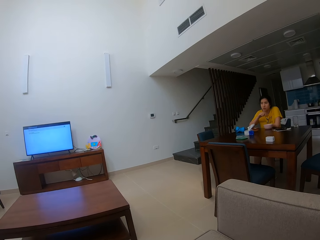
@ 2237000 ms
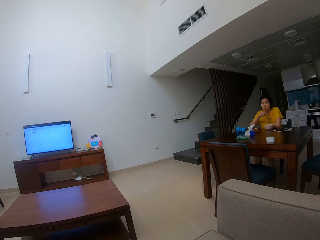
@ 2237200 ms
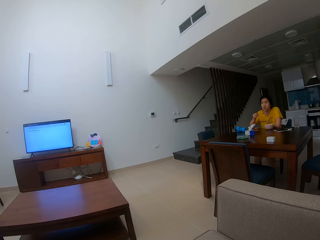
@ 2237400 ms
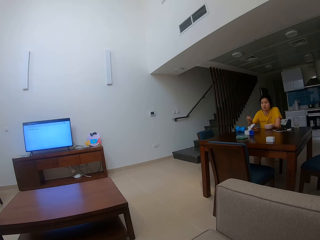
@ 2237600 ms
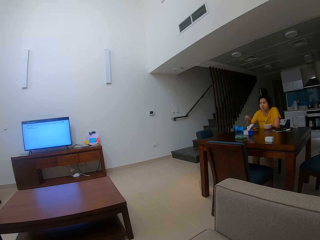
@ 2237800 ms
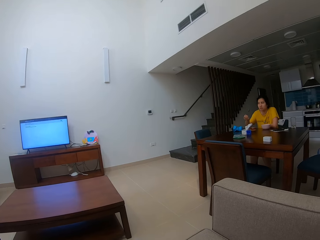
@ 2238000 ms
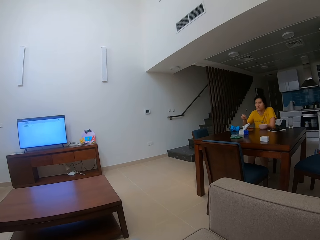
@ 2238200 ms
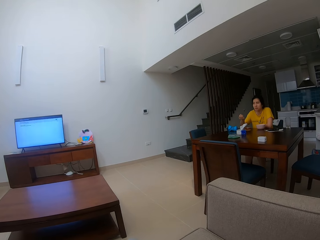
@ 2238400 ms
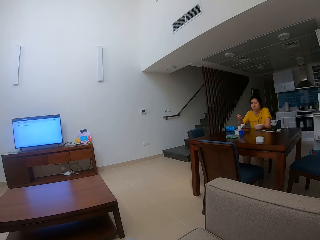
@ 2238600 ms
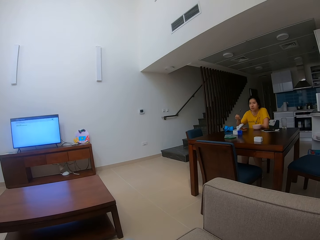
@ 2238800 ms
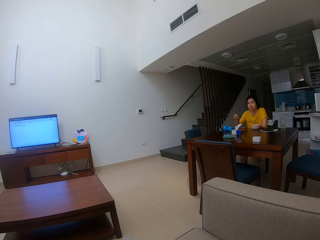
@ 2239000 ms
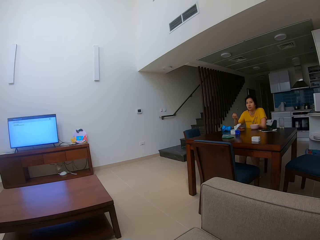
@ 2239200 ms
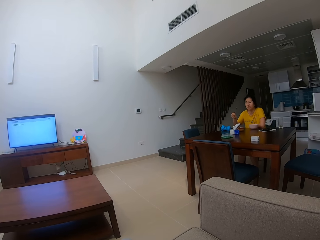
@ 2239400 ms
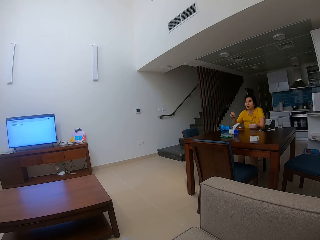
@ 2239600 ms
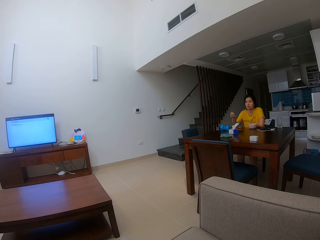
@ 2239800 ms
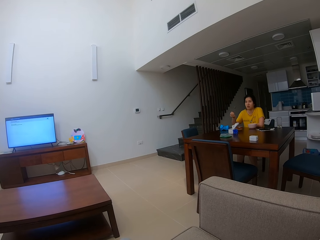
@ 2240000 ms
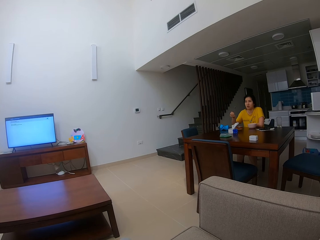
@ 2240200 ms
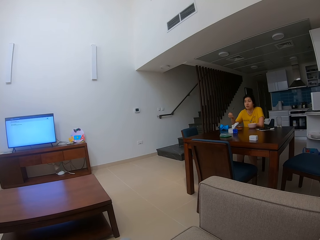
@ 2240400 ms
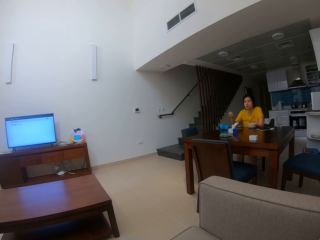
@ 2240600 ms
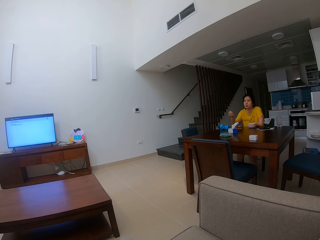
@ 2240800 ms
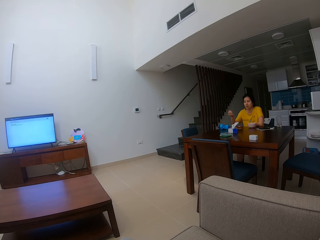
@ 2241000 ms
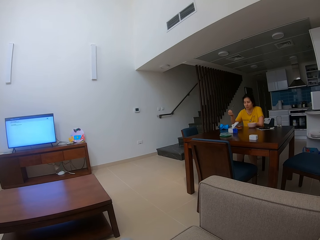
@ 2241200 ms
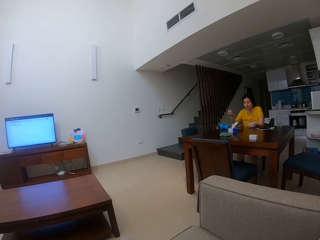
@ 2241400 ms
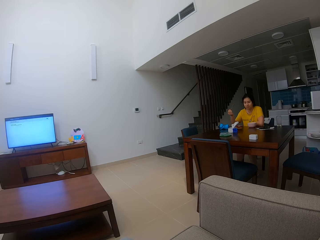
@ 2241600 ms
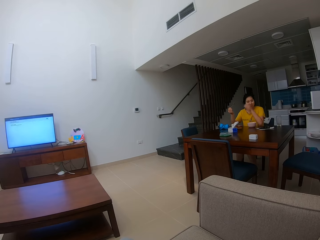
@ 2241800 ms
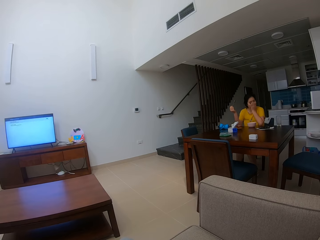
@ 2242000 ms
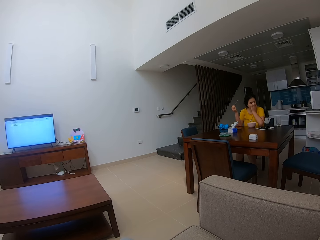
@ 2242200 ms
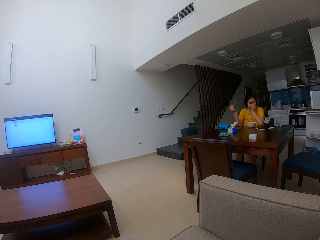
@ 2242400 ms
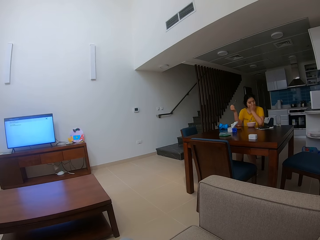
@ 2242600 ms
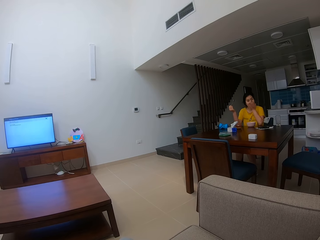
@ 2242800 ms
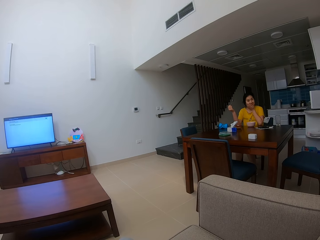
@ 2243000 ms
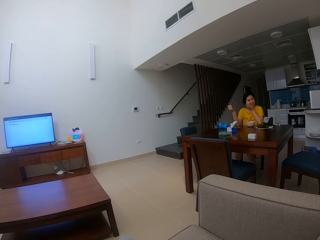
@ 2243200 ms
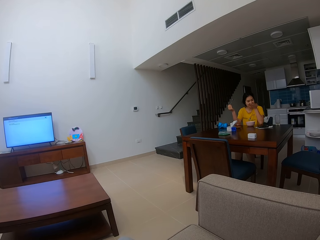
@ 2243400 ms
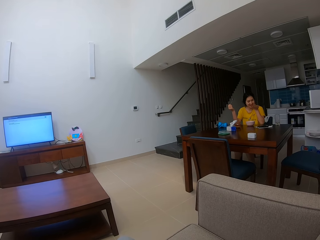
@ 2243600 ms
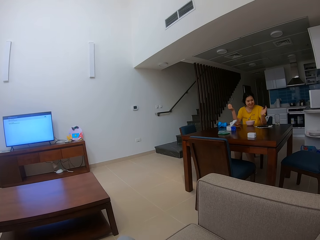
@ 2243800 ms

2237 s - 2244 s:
The person talks to the camera wearer.

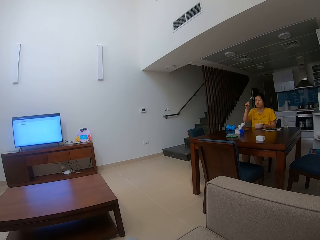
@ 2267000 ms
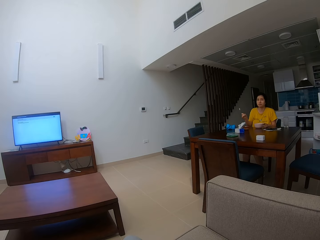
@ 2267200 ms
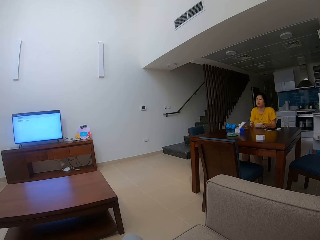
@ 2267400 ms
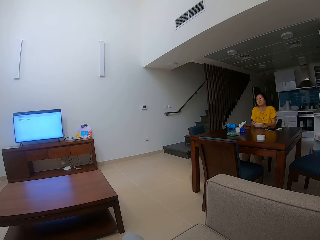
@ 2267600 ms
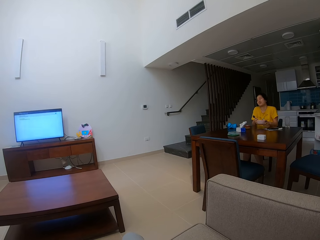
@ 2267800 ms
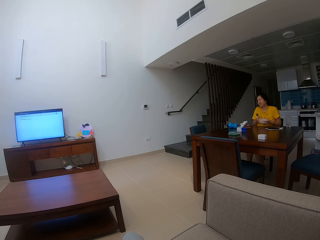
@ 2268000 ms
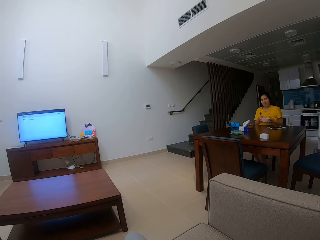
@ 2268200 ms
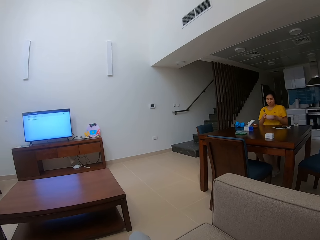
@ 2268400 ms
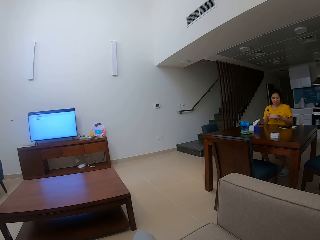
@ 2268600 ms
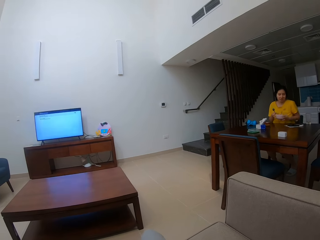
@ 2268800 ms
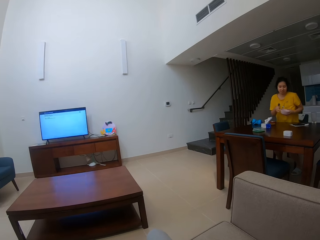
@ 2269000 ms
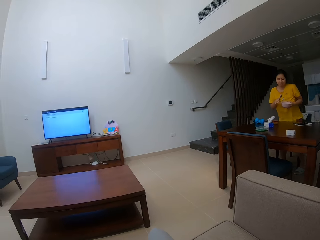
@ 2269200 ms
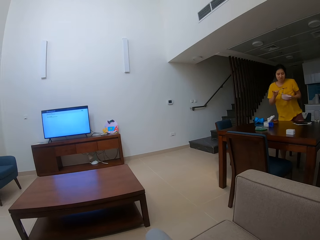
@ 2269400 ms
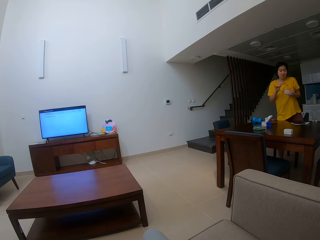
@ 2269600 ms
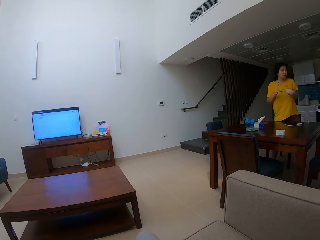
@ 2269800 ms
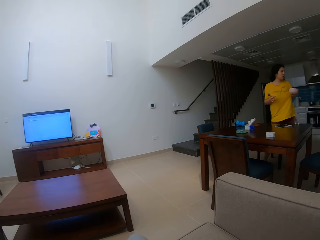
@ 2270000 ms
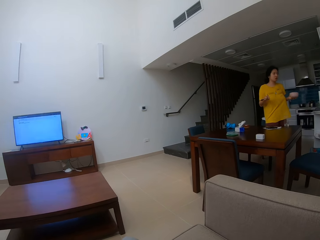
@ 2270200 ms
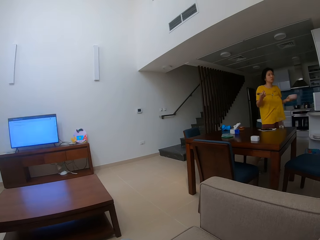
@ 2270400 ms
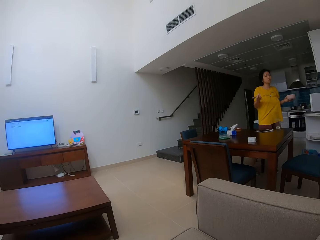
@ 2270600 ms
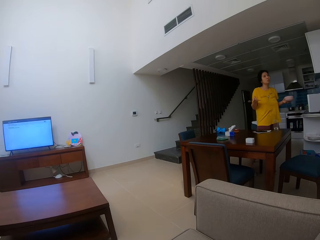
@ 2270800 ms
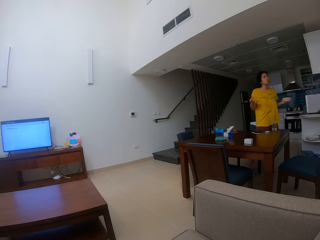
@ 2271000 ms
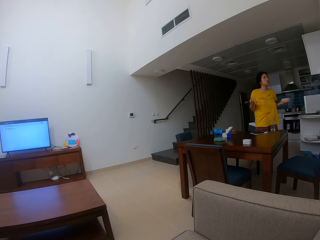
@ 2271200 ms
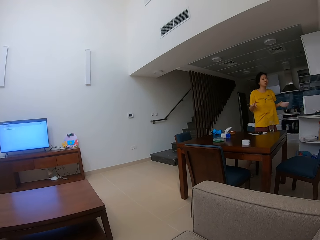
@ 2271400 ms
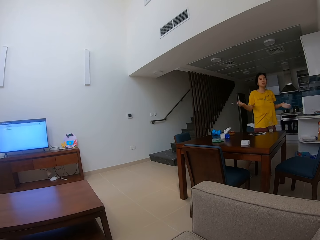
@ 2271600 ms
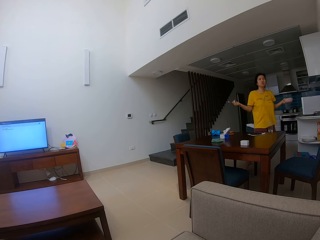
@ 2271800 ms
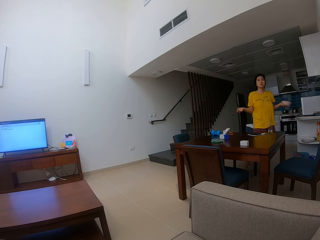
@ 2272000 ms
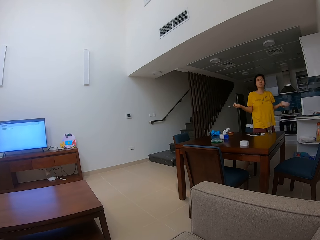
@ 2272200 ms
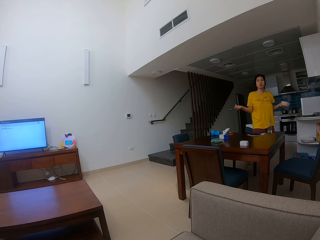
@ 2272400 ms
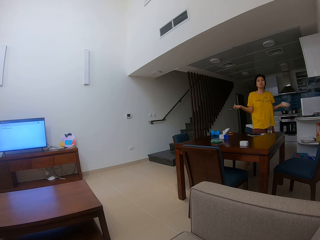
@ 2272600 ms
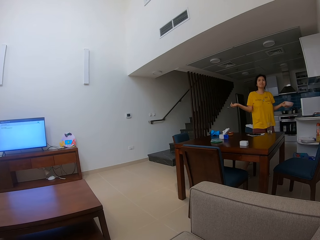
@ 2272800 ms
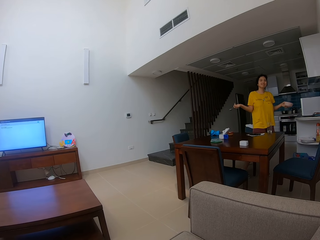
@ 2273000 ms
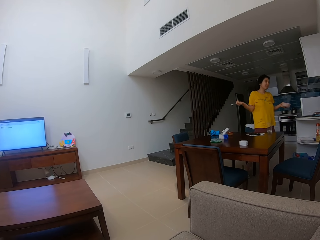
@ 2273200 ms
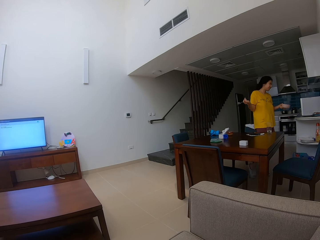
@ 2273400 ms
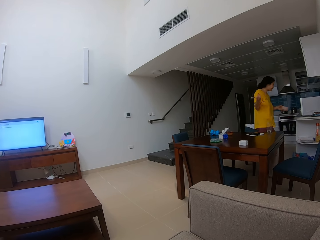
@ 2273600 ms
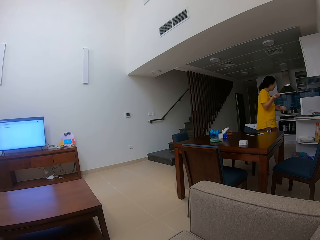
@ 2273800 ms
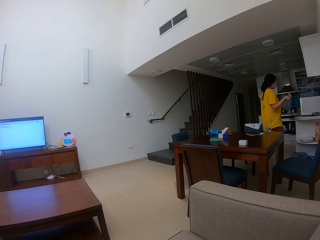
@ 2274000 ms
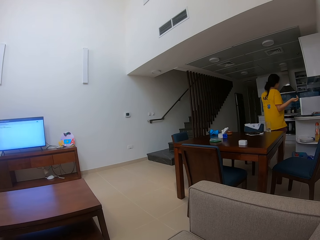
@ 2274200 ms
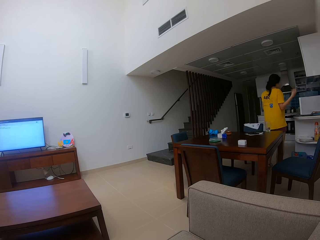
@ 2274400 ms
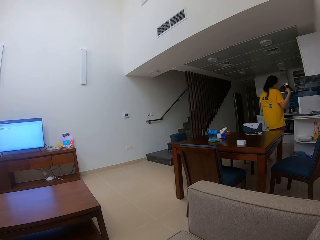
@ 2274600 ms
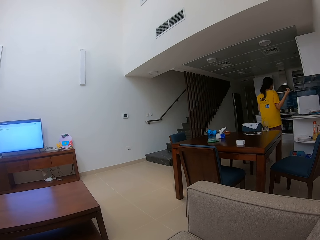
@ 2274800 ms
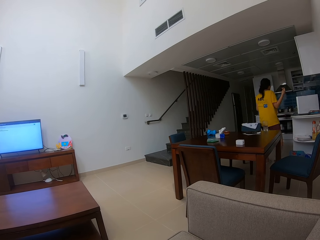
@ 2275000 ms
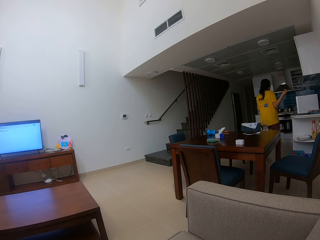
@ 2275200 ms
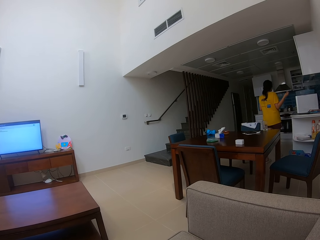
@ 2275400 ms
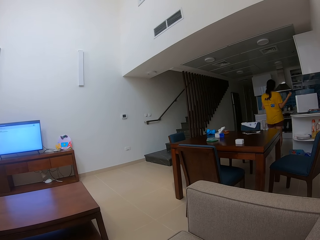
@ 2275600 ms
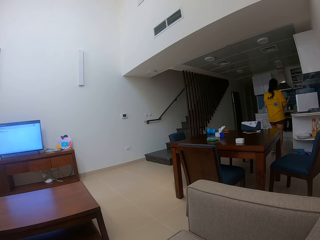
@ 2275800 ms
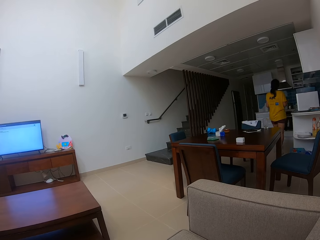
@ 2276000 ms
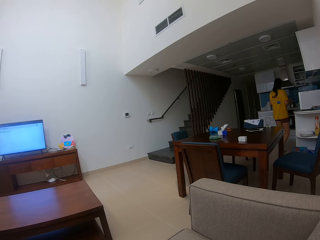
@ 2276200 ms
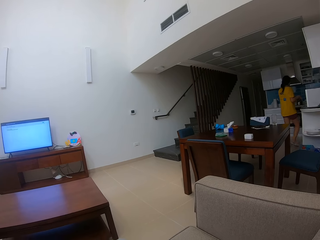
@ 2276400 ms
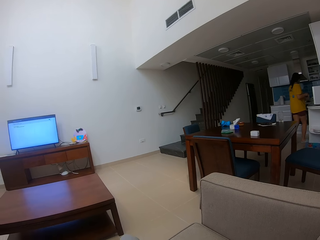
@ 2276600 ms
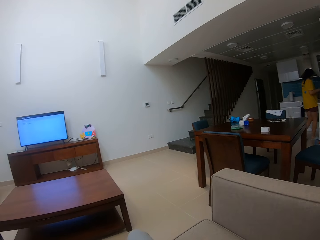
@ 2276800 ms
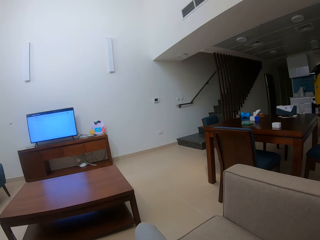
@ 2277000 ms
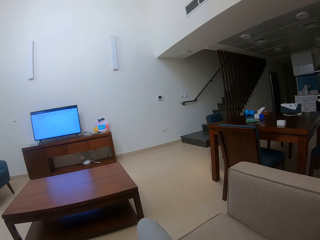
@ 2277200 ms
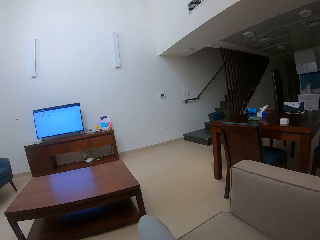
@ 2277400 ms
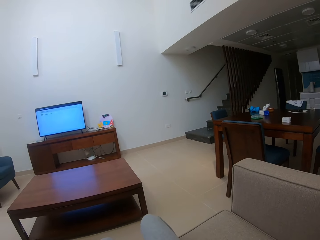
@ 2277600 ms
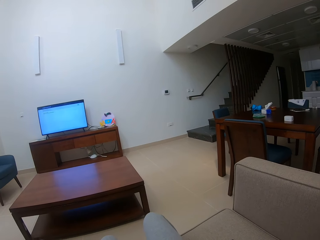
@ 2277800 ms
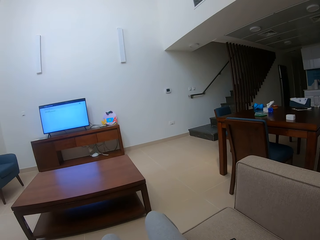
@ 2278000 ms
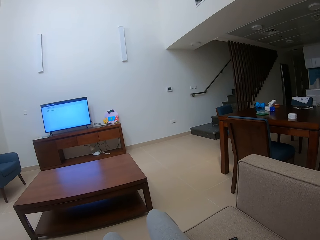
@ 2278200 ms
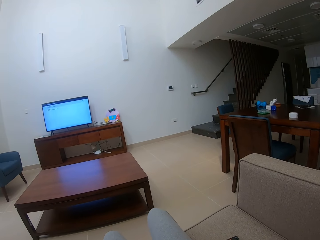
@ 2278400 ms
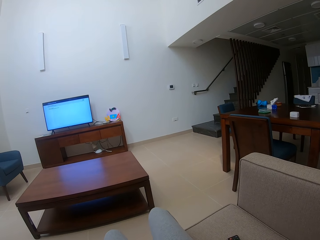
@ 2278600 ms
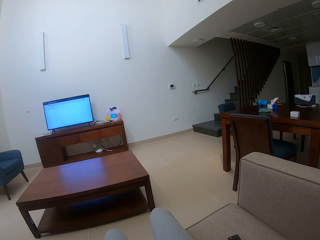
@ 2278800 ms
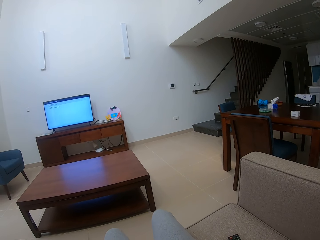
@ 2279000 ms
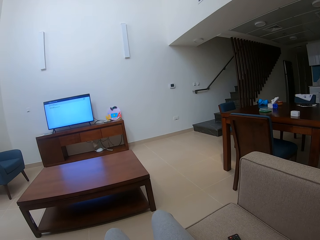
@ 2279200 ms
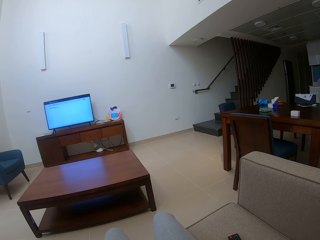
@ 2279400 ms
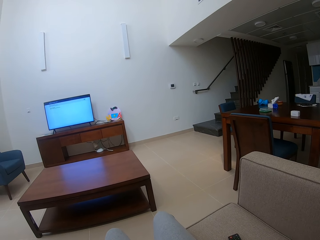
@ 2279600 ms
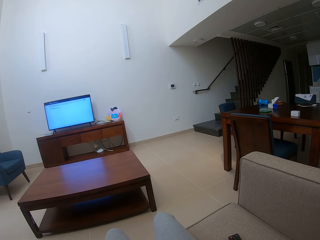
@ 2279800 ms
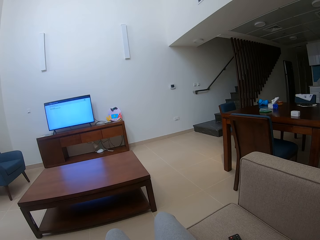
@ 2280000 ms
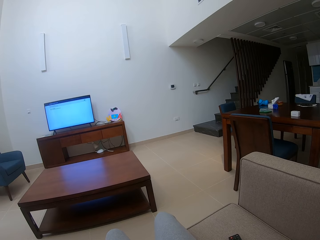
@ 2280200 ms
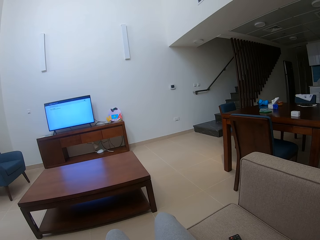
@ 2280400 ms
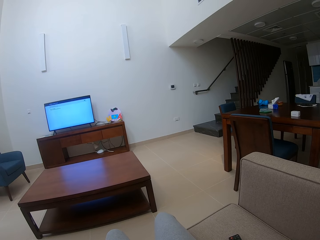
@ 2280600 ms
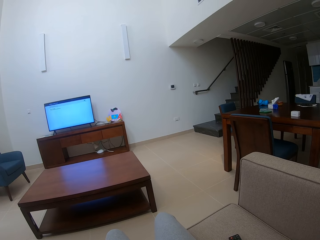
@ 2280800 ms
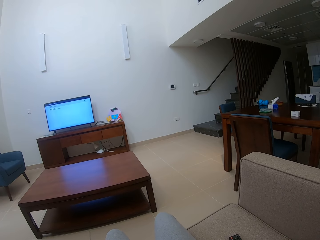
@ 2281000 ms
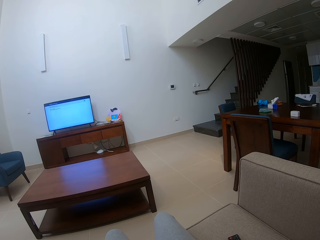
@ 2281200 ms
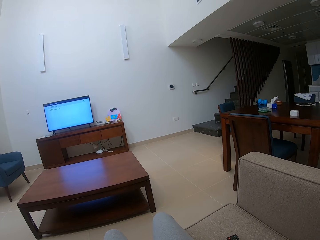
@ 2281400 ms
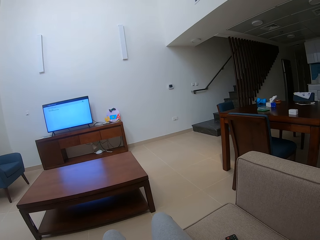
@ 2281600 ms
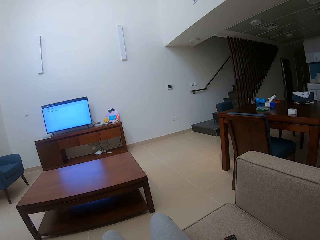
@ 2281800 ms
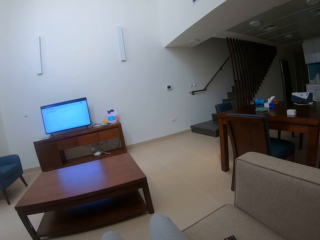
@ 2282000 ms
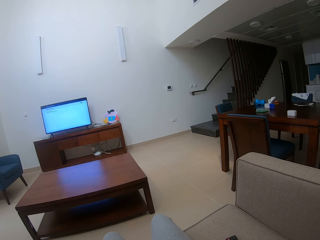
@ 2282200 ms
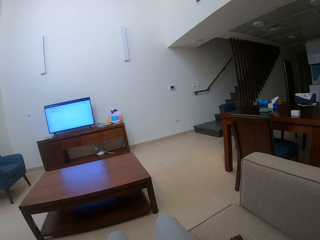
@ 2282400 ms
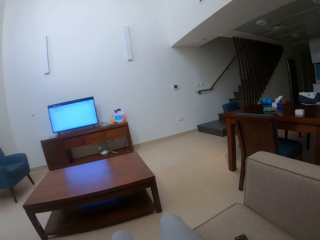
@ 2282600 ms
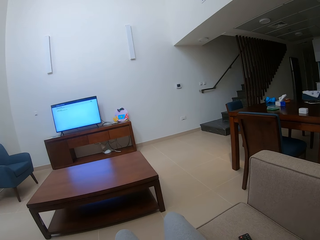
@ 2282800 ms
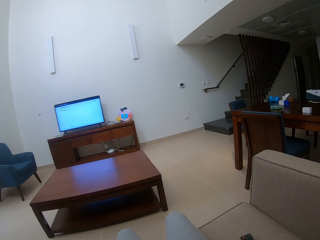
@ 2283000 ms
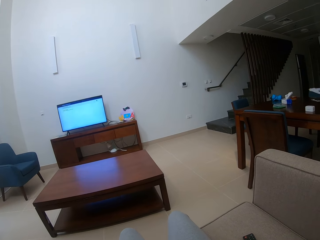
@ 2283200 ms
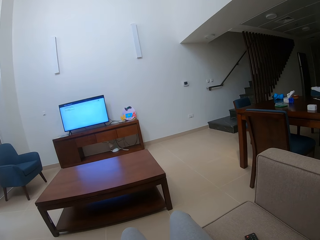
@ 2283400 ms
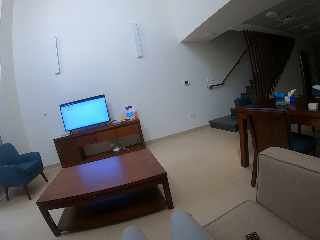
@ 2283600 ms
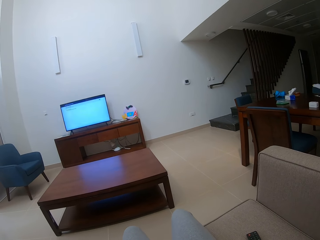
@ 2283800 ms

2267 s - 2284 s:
The person picks up the bowl from the table, stands up from the chair, and talks to the camera wearer. The person walks around the house. The camera wearer stares at the television on the table.
